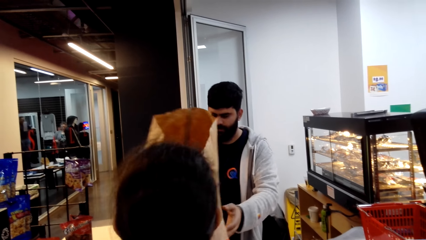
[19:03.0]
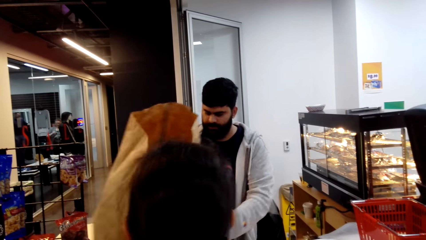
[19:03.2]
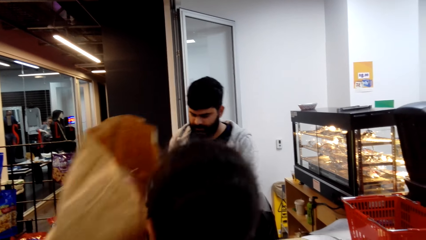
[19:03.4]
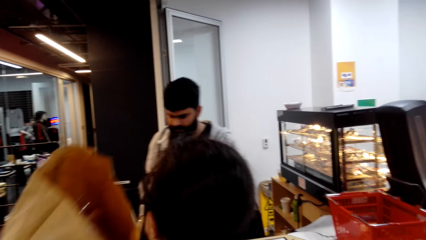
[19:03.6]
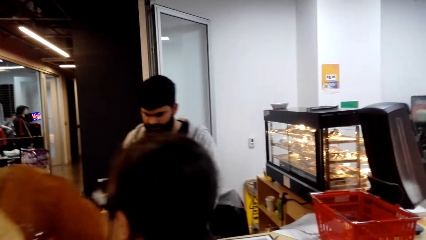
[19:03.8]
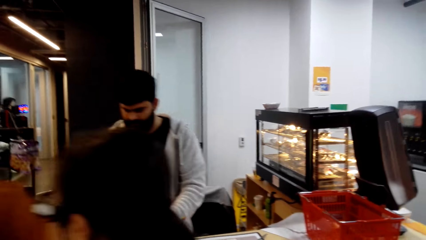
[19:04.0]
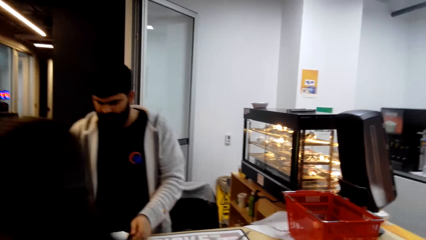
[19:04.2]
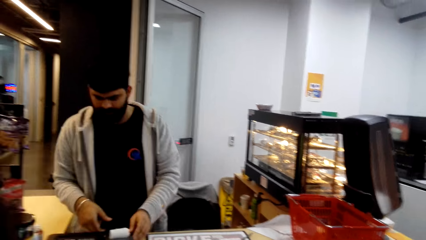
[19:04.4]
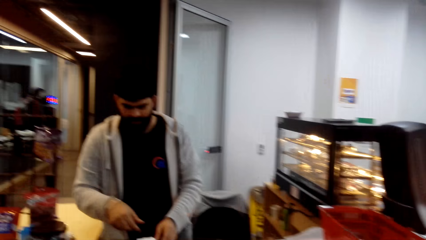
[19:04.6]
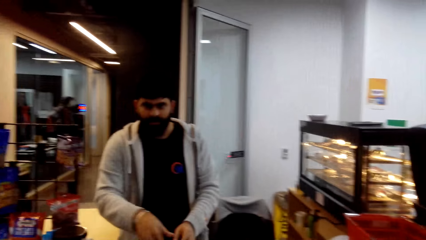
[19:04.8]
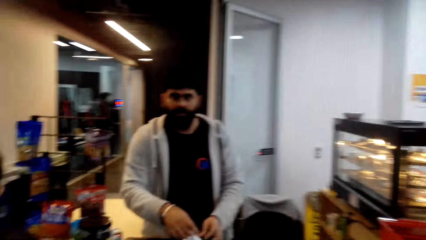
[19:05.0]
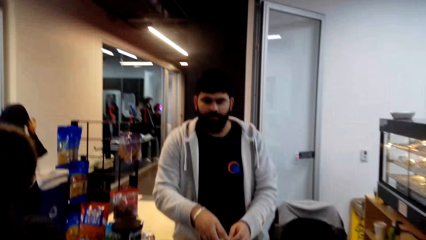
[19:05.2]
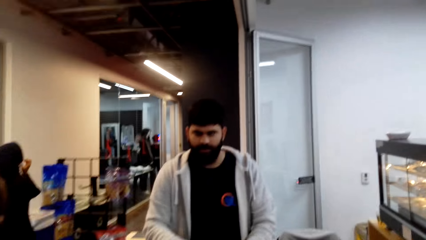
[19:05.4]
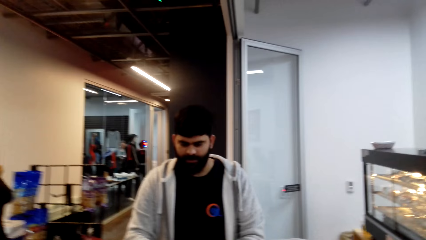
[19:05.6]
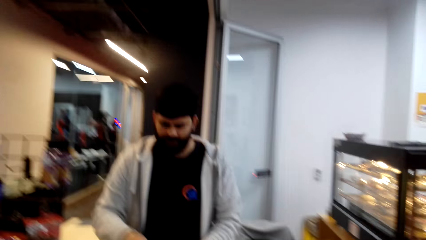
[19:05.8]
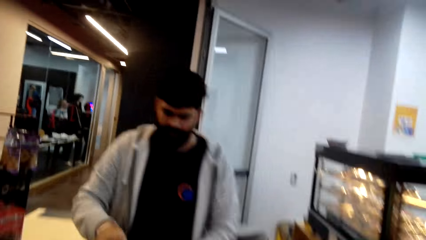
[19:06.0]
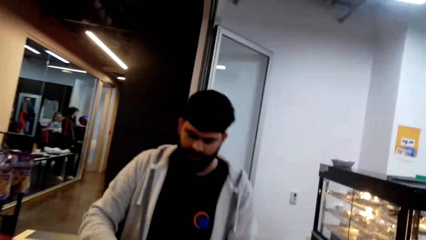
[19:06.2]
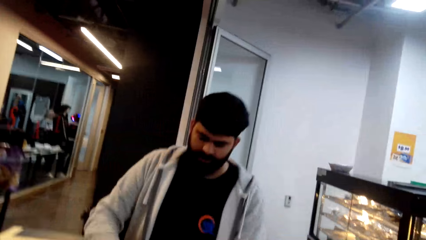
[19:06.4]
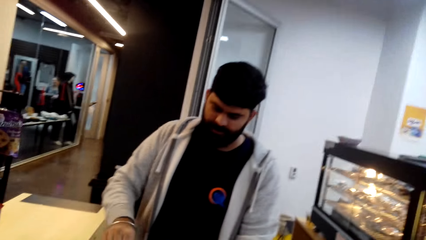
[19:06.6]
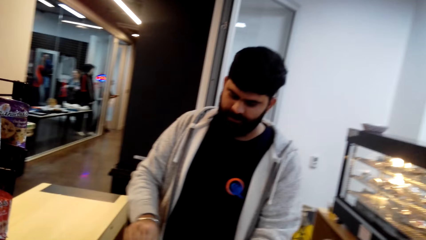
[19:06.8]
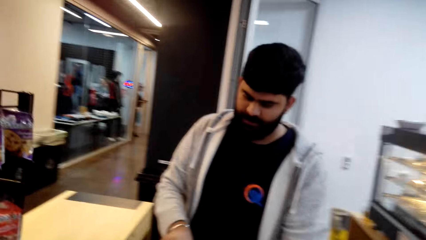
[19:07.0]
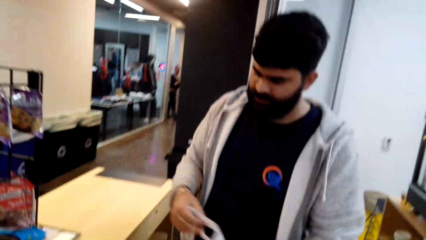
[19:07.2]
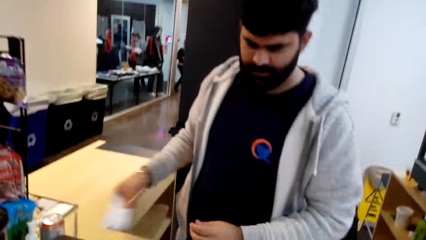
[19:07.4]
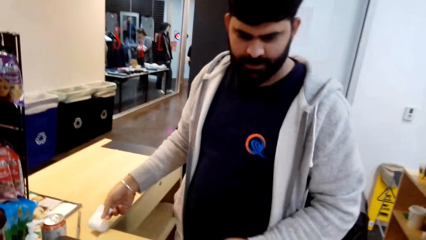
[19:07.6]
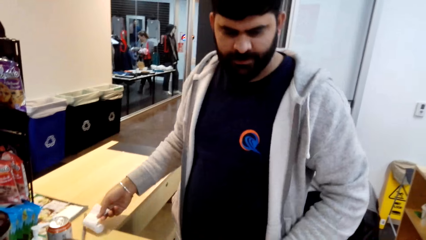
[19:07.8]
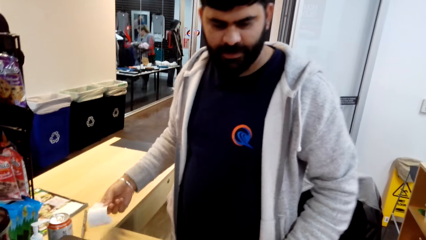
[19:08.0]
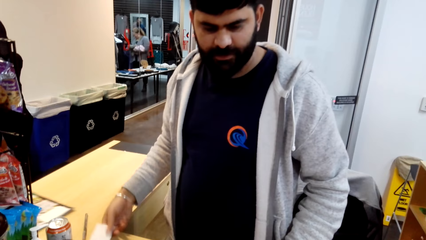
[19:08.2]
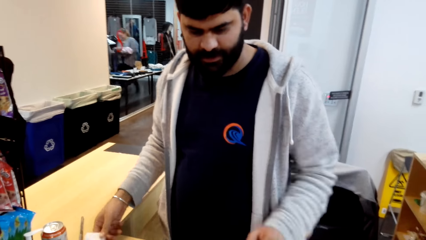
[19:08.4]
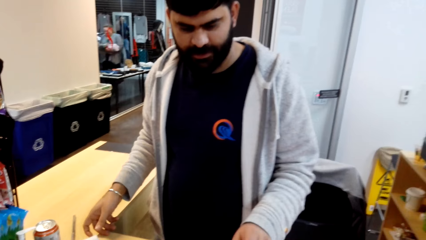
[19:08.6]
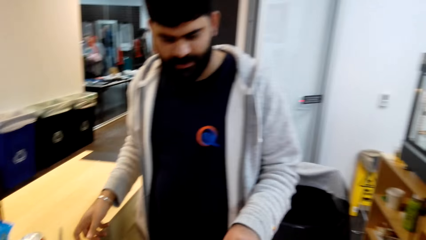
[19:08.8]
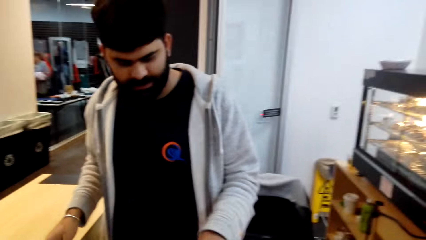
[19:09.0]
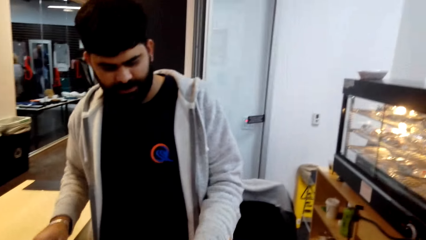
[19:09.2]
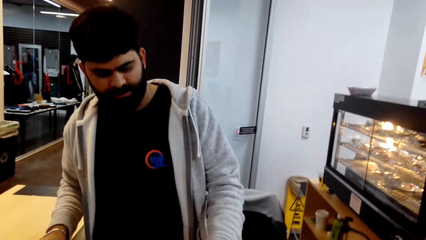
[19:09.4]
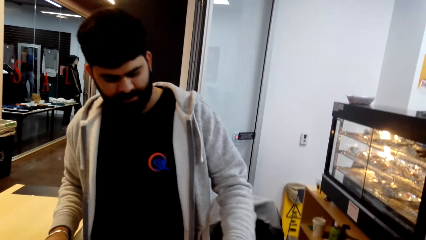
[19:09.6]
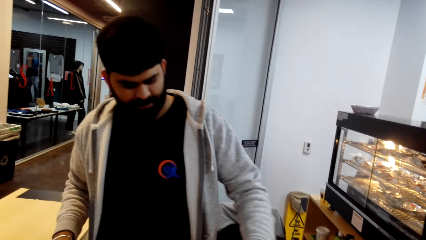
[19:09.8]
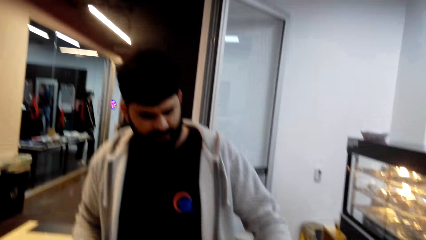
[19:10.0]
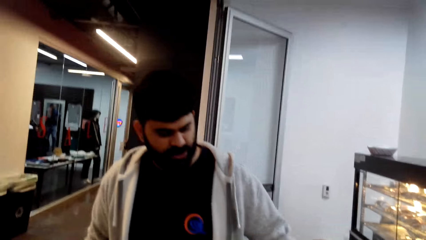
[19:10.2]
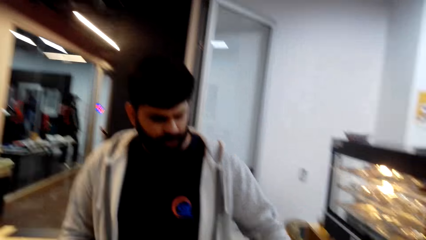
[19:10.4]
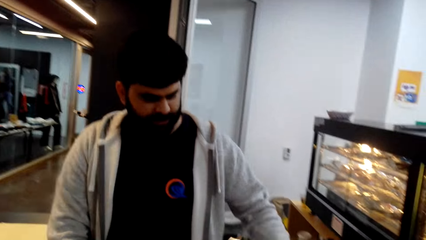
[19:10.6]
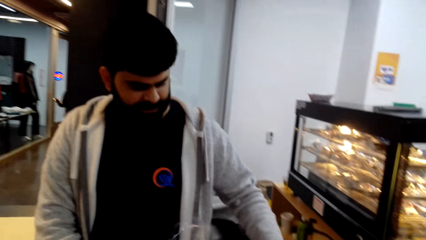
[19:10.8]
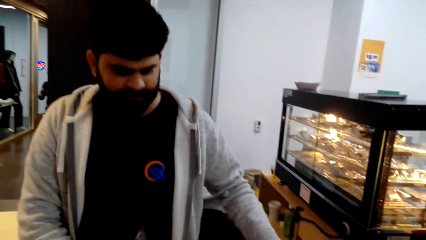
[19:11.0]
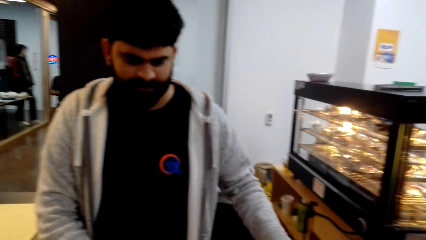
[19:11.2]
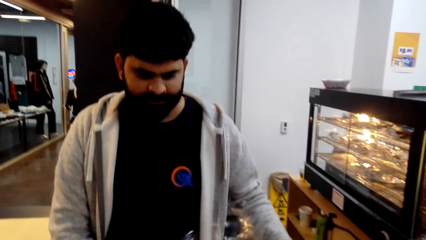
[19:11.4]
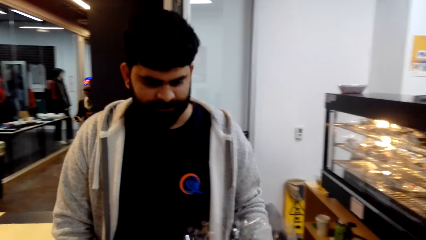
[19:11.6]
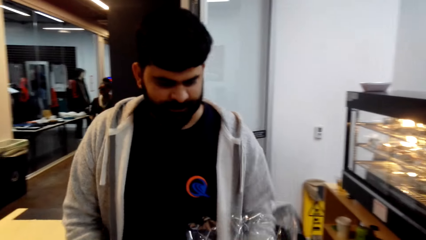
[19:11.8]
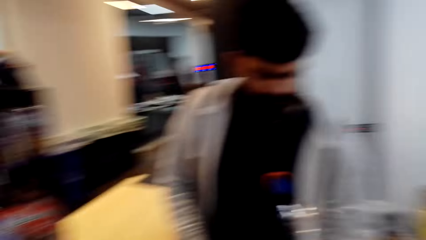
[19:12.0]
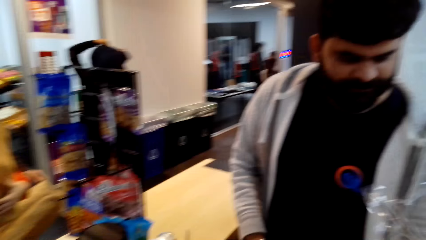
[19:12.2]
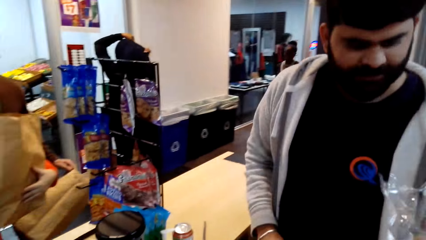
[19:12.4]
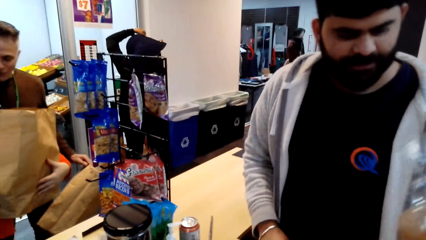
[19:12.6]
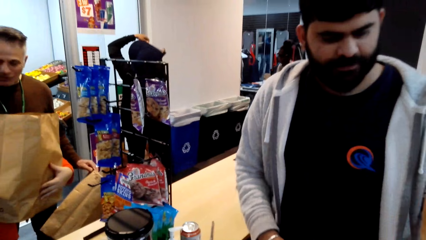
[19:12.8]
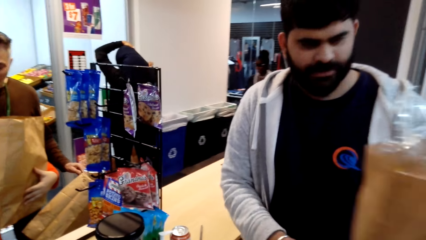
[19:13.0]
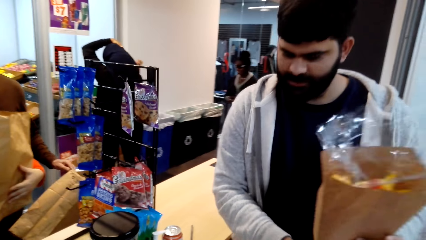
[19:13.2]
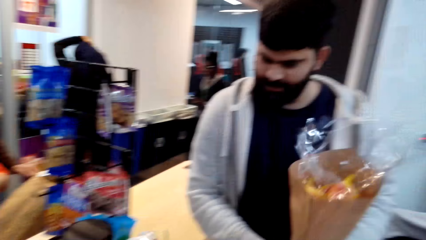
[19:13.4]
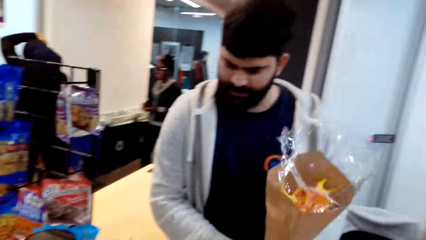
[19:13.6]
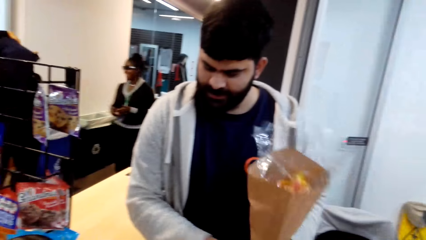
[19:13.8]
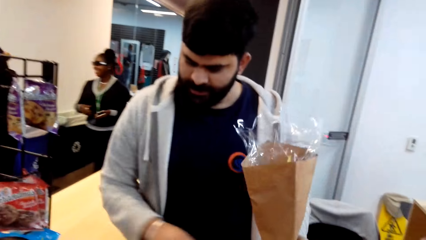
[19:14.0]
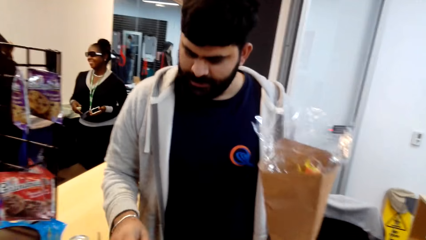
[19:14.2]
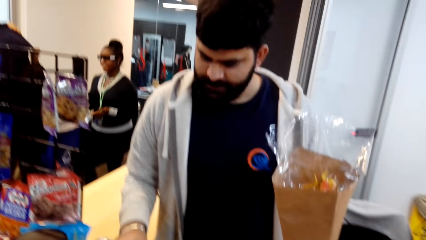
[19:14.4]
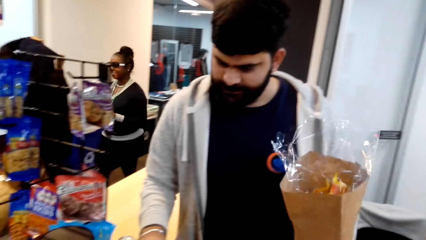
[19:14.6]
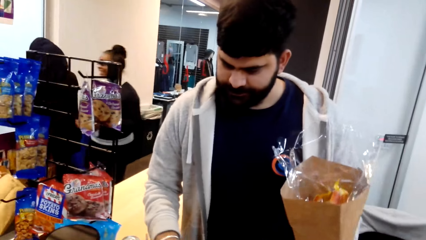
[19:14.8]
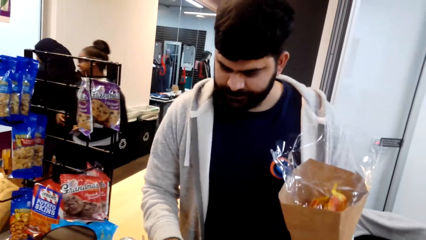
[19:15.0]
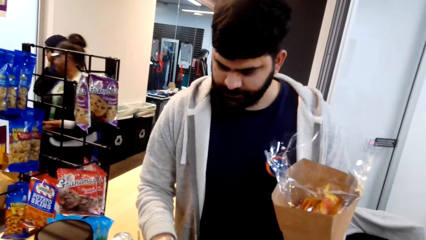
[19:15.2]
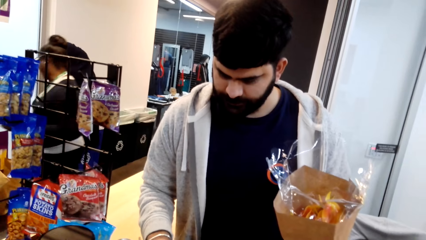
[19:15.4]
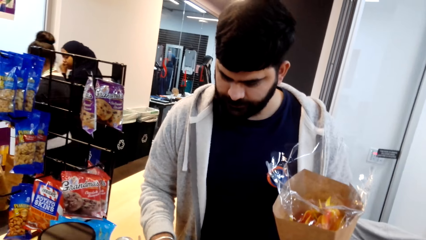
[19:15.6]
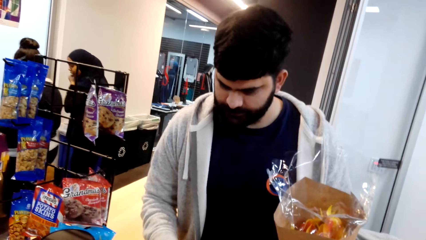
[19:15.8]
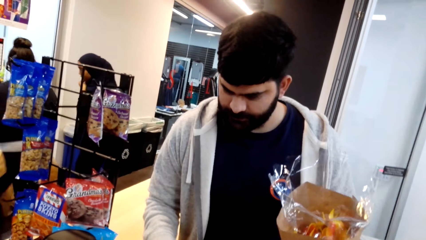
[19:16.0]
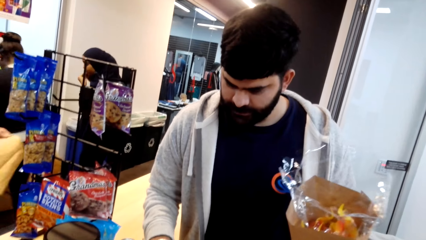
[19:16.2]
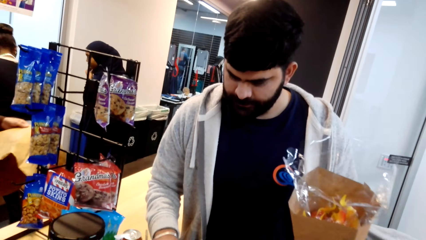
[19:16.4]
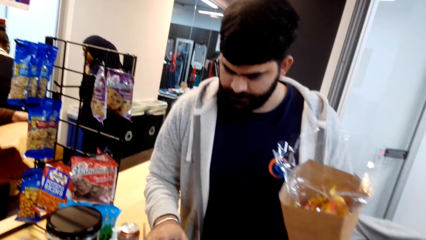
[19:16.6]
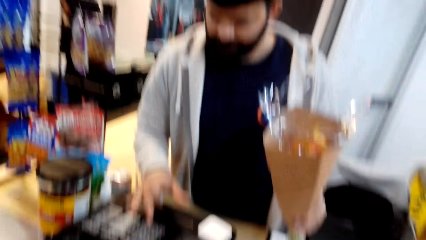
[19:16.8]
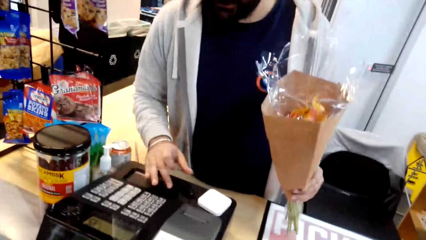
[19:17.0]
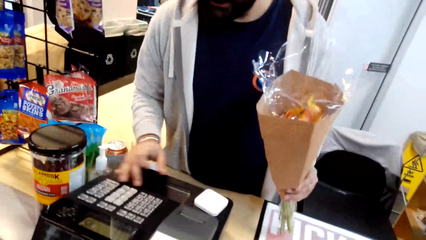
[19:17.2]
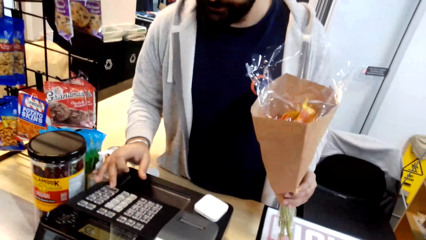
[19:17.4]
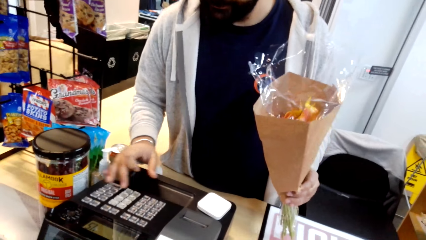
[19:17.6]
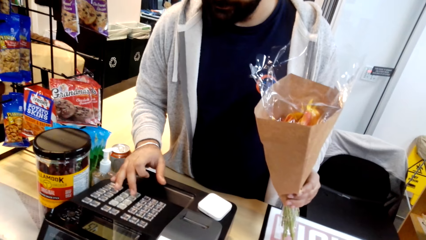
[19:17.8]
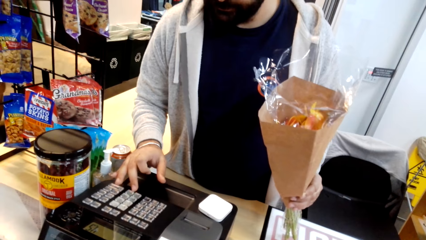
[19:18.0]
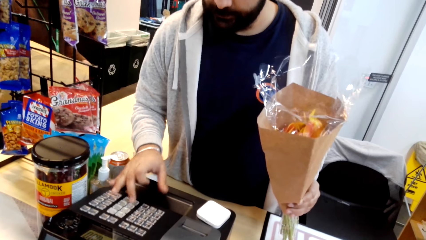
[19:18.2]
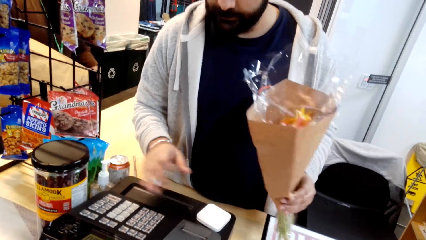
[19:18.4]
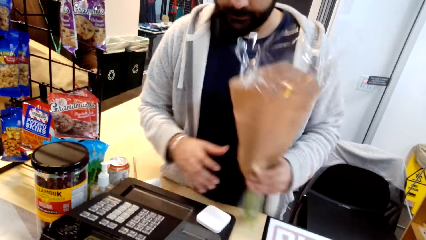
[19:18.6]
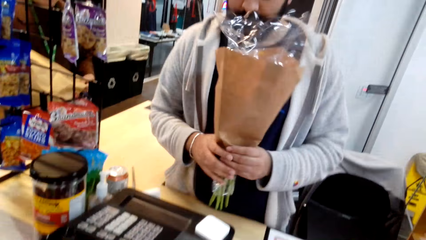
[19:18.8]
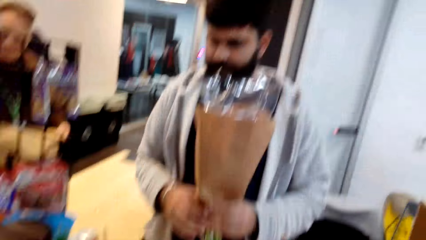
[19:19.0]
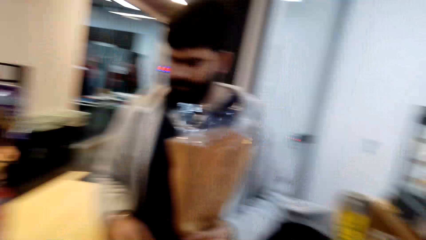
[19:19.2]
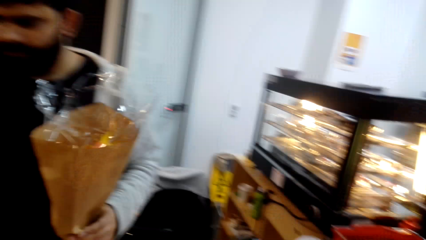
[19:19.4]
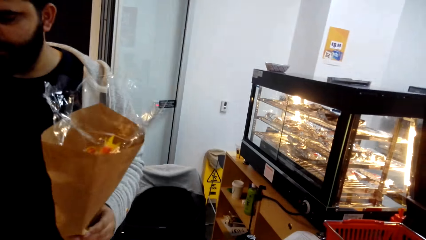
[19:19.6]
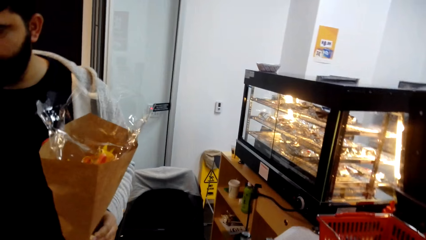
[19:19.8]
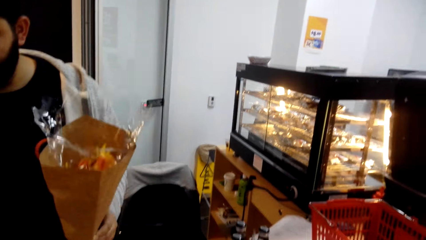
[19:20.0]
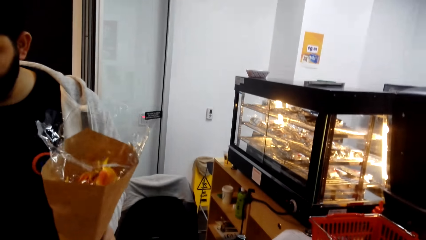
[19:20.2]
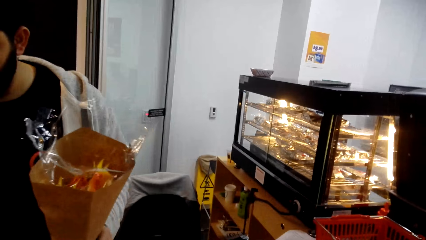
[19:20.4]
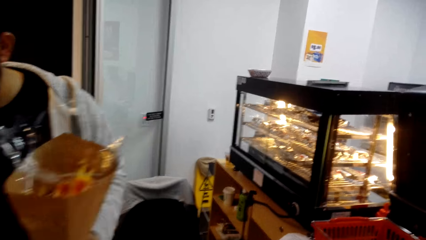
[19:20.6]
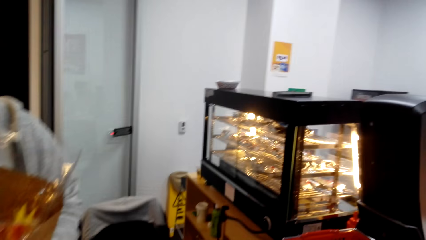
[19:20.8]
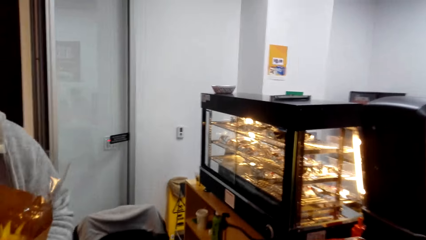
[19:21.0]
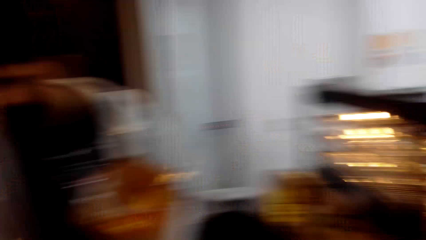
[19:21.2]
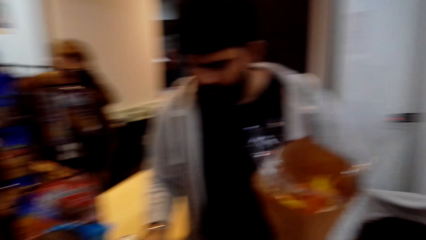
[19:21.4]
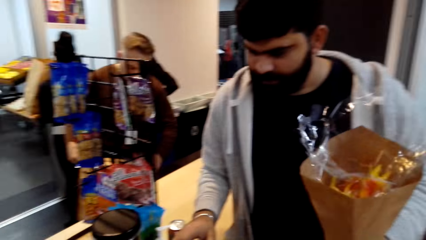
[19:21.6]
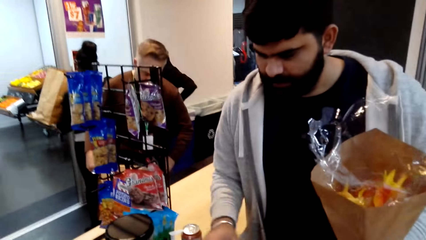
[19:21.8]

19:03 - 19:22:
The lady picks up the bag. The camera wearer talks with a man. The man holds the bouquet of flowers and enters the flower prices into the cash register machine. The camera wearer converses with the man.
